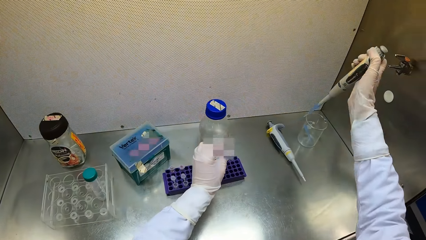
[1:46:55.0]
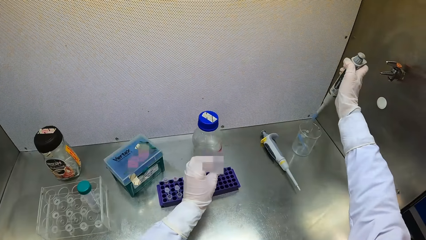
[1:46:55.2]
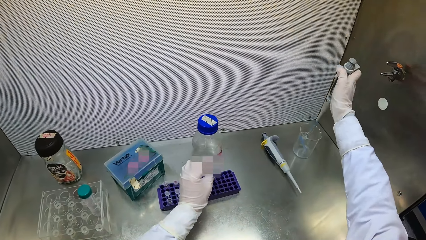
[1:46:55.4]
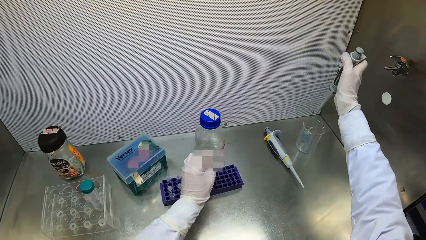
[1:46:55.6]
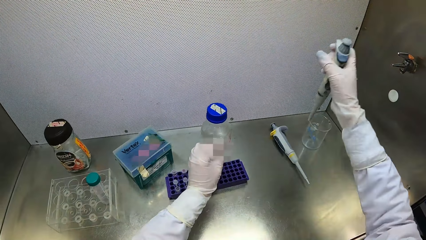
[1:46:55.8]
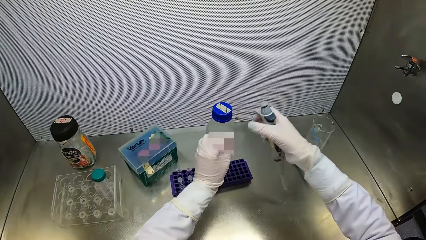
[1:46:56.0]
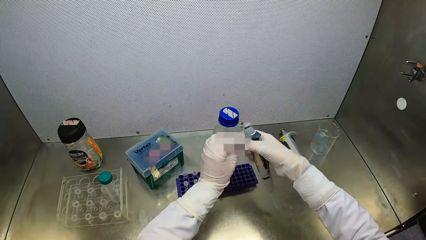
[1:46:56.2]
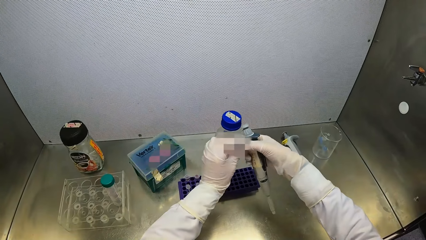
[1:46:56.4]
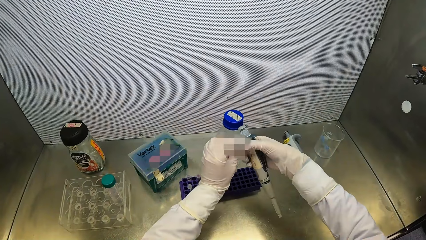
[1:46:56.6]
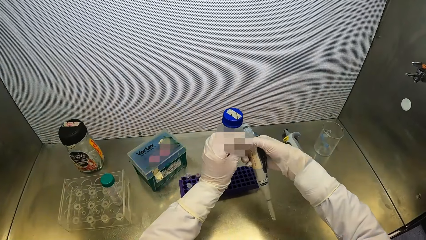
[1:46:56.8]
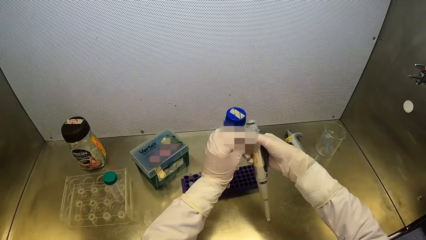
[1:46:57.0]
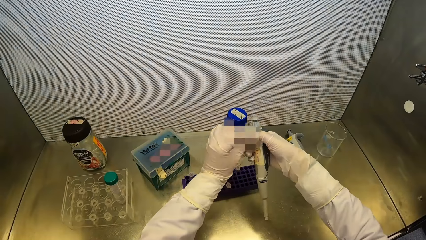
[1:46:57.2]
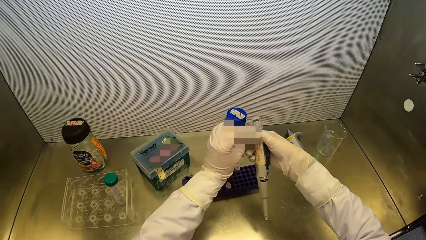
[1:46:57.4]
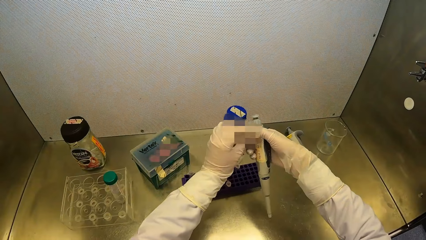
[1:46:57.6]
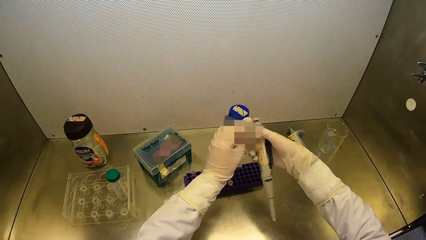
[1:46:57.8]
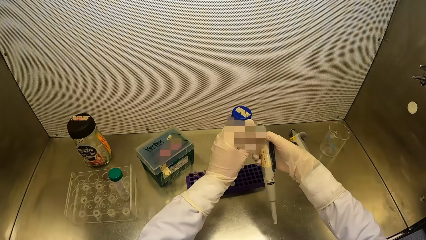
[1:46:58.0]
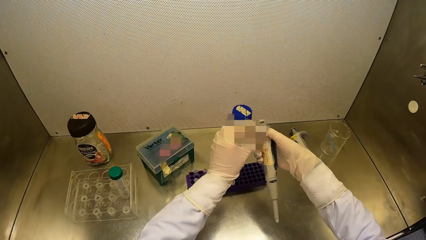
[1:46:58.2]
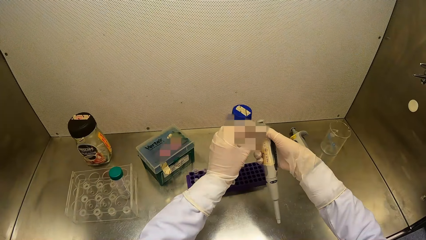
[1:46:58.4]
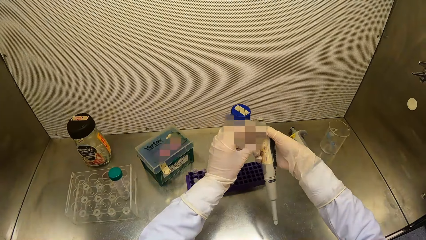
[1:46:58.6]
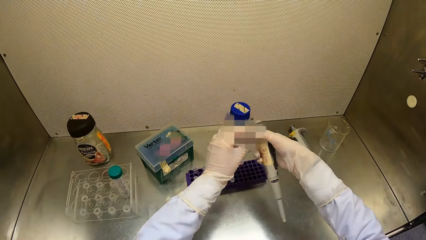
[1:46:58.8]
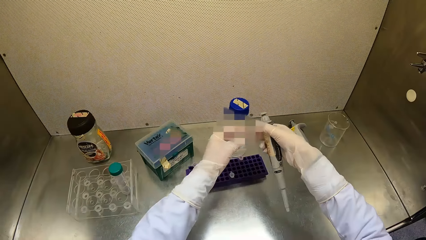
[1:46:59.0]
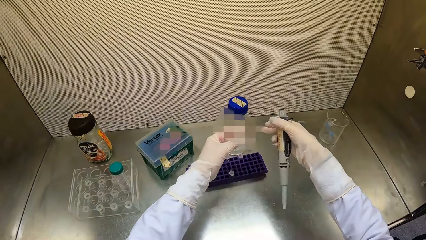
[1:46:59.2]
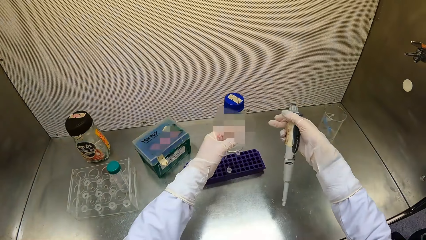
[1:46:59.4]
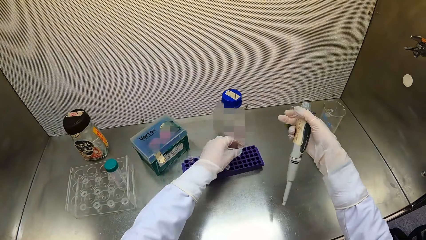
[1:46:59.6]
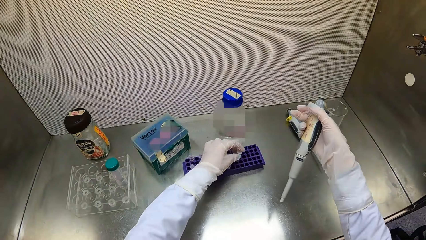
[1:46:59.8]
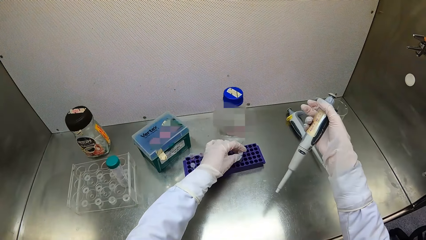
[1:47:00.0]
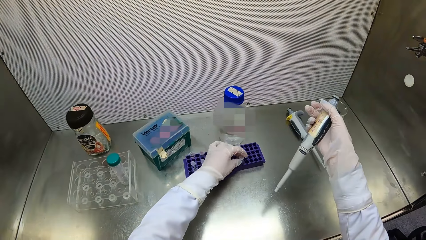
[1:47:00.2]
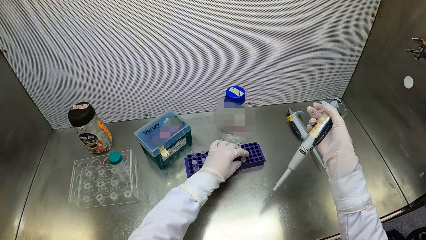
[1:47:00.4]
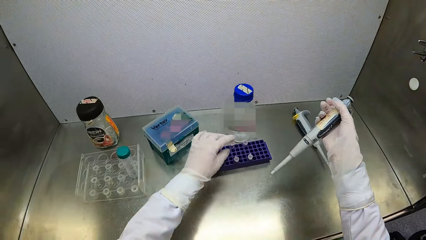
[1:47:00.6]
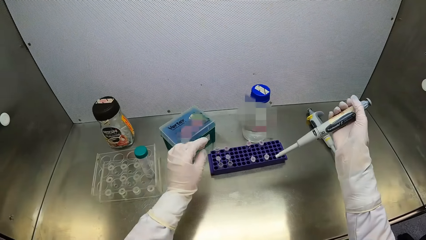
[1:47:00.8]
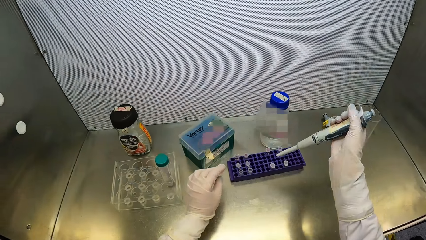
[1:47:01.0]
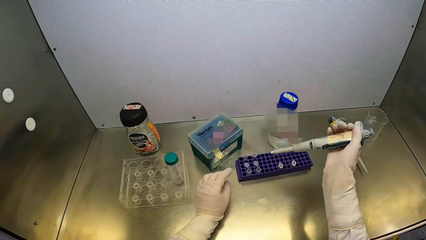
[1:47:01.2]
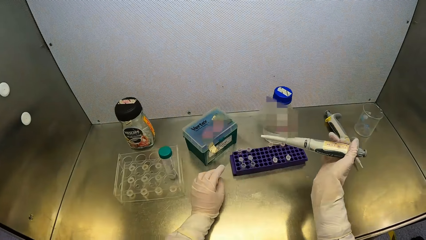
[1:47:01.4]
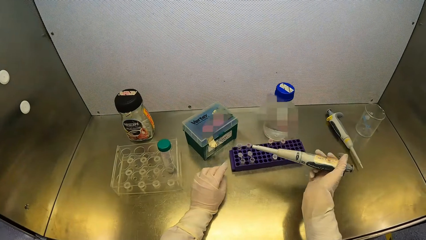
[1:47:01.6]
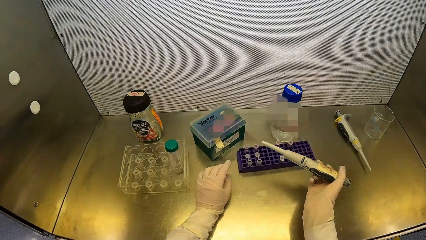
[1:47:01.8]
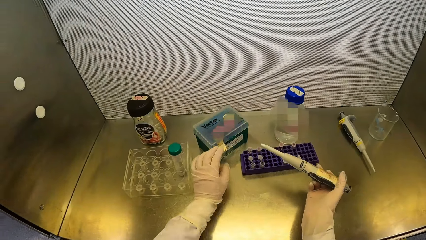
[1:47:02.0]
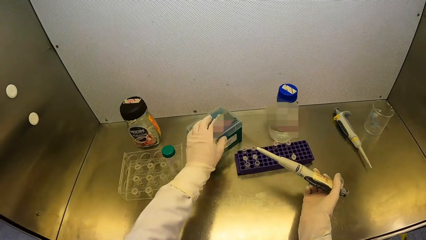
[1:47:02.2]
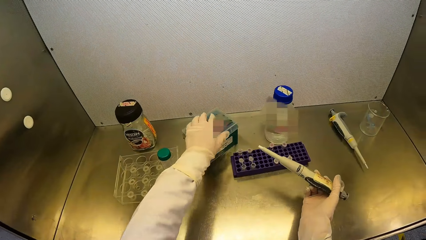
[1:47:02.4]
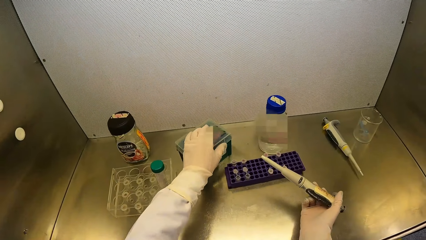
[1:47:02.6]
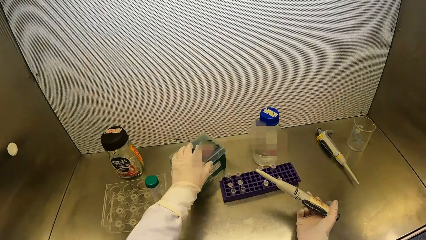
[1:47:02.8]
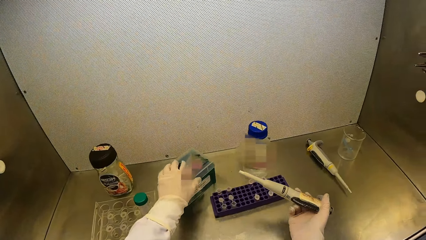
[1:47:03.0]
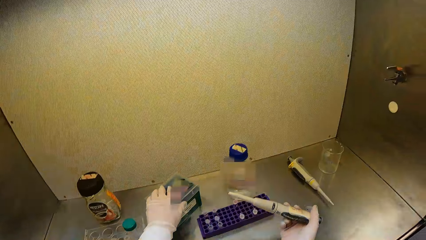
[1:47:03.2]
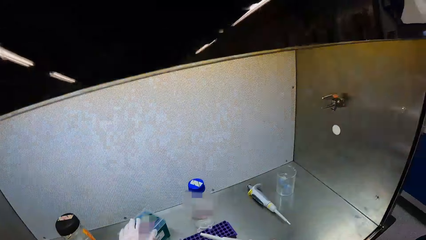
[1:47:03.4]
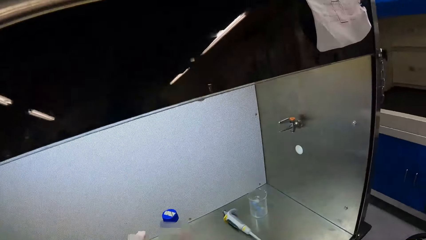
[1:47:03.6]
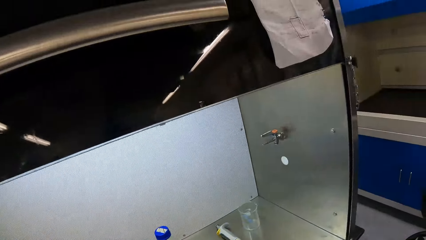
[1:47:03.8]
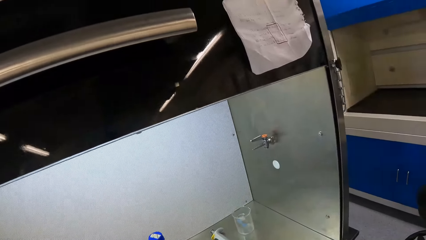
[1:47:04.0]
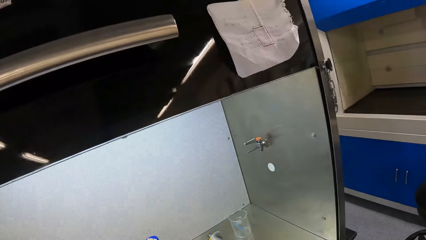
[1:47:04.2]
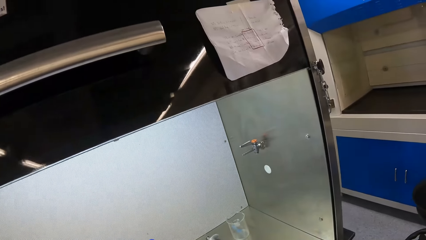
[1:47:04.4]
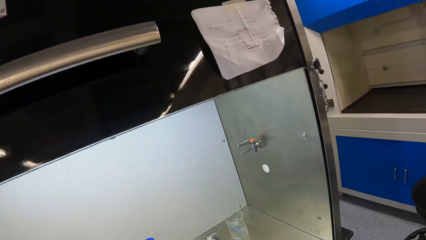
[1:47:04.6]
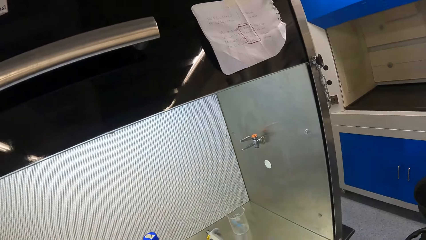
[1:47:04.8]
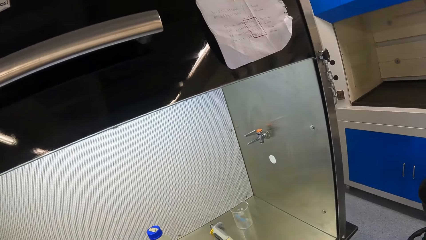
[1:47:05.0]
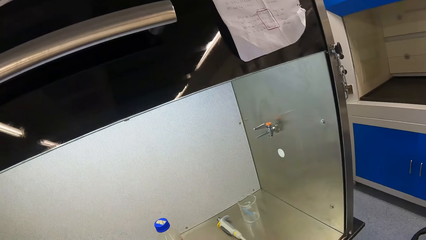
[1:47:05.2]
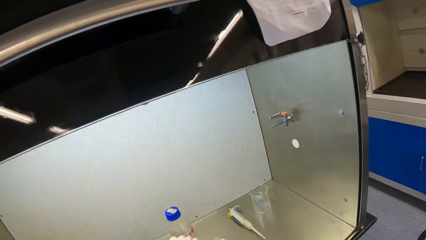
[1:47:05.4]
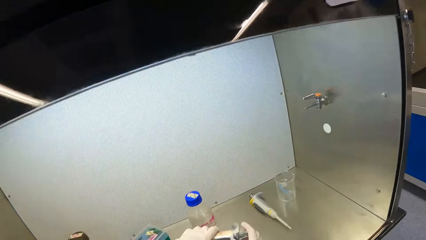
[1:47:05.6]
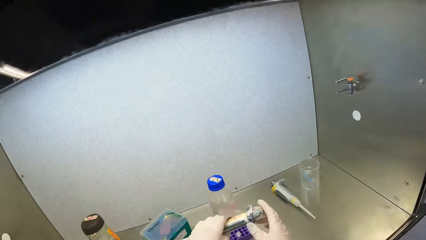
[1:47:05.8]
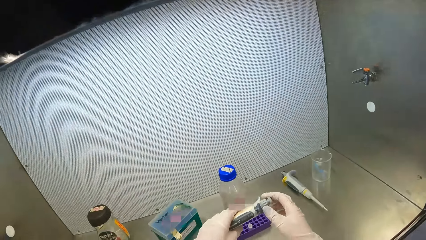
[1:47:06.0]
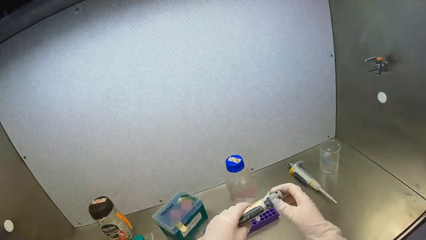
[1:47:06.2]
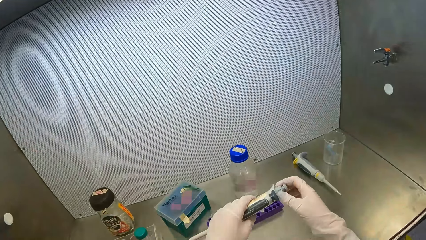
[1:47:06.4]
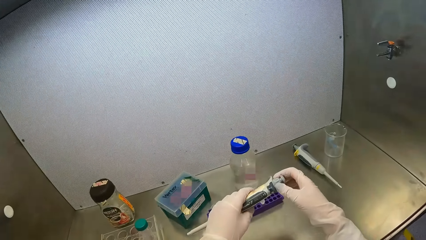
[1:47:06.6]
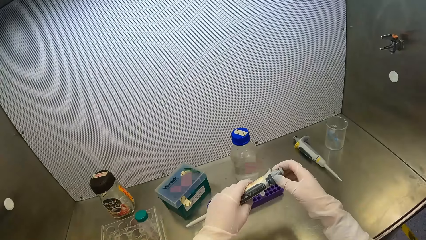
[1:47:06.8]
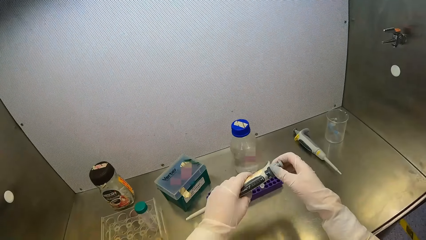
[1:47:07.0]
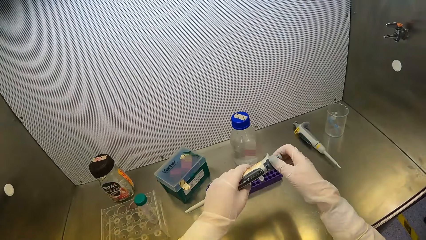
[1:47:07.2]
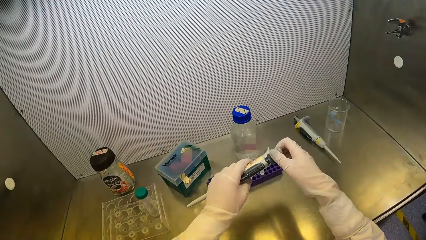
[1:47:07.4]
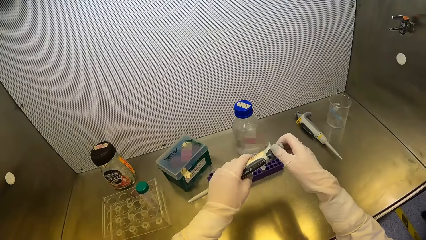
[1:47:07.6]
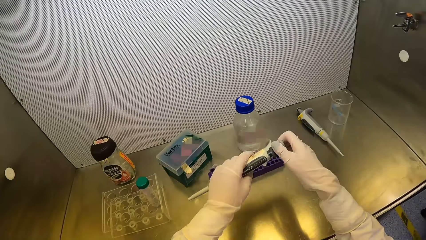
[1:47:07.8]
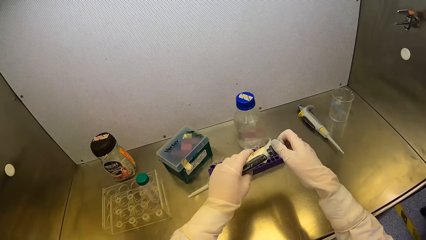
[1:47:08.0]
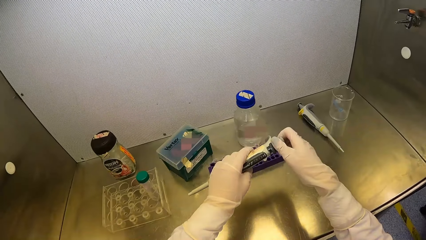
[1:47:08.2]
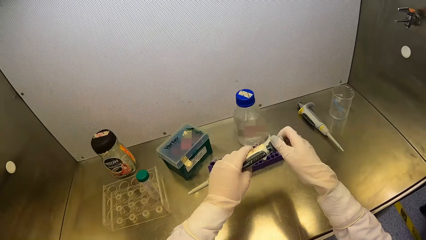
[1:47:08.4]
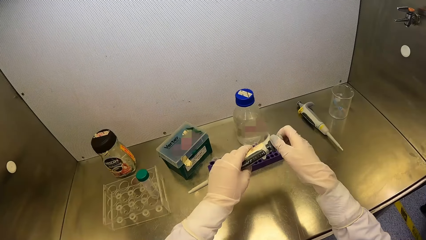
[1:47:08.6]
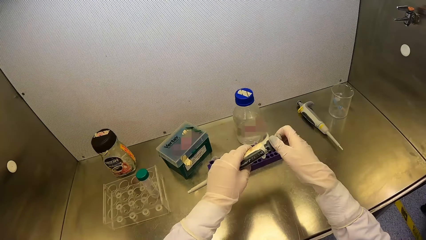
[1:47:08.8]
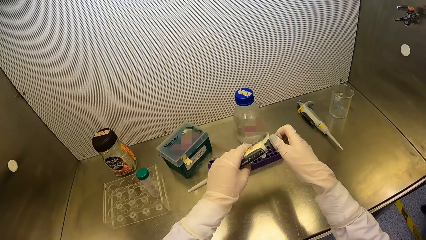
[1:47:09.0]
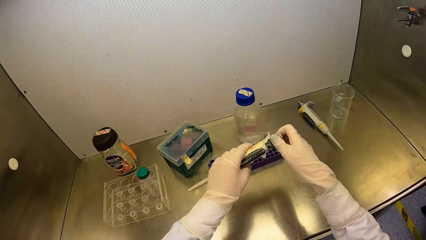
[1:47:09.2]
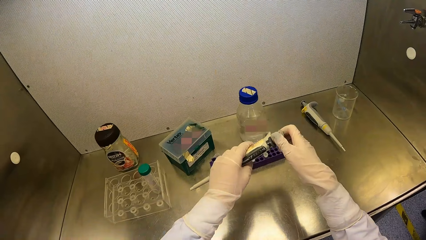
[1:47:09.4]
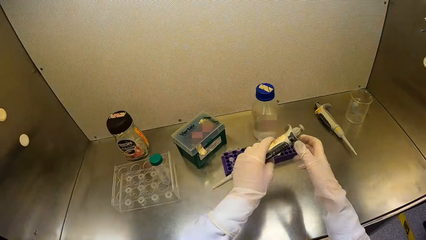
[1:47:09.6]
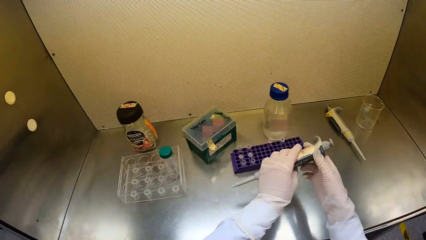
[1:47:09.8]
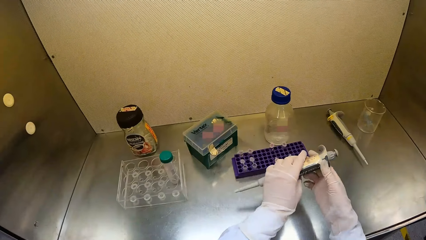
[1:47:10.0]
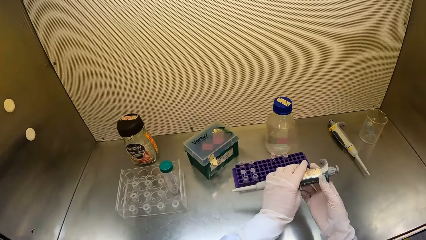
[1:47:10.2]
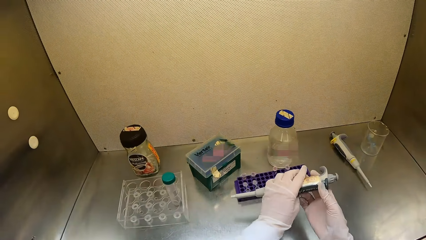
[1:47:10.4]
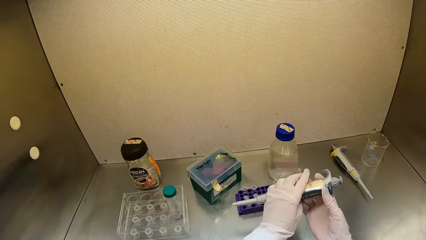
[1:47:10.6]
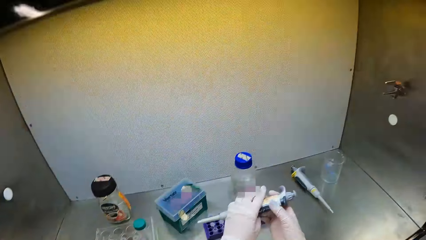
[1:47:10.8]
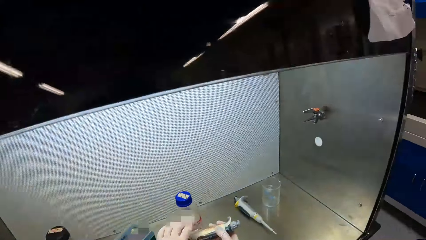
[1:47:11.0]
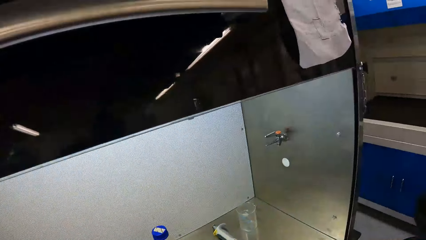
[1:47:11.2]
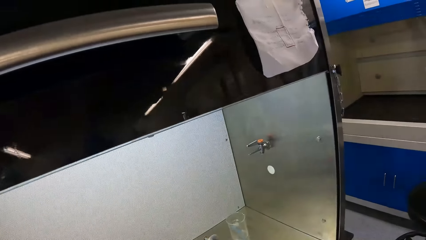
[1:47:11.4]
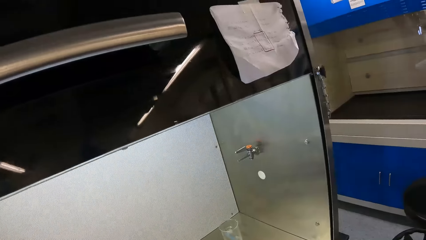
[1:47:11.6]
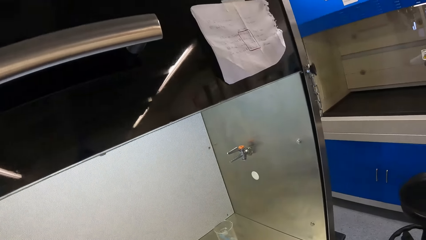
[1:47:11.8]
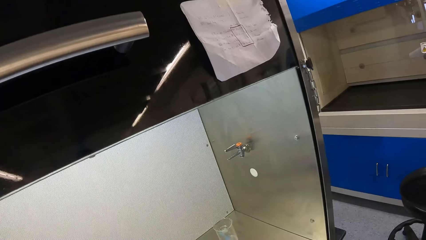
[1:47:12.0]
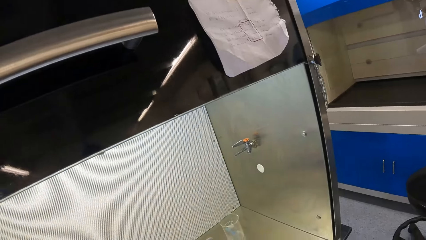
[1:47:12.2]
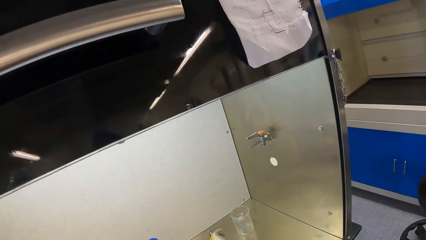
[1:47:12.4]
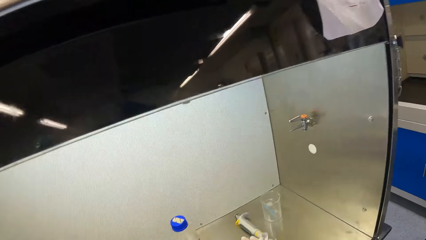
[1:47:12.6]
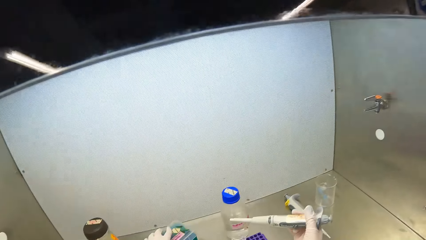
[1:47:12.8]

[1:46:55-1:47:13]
The camera wearer injects the polypropylene chemical in the micropipette in her right hand in the container on the table top of the fume cupboard. She closes the vial with both hands. She puts the vial in her left hand in the vial tray on the table top of the fume cupboard. She adjusts the pipette. She holds a test tube rack on the table top of the fume cupboard with her left hand. She holds the micropipette in her right hand to her left hand. She rotates the cap of the micropipette in her left hand with her right hand. She passes the micropipette in her left hand to her right hand. She opens the container.
